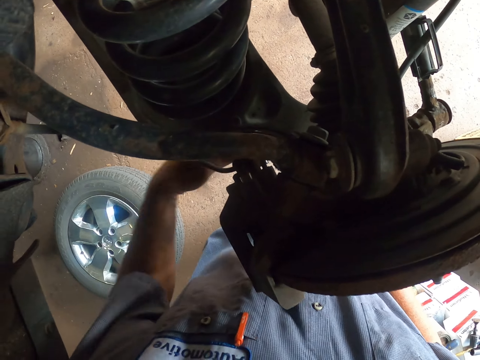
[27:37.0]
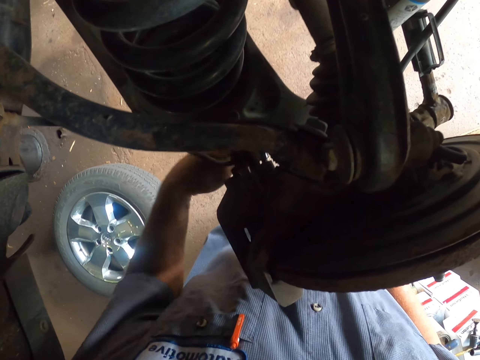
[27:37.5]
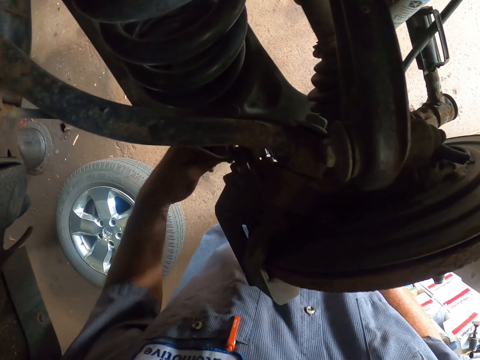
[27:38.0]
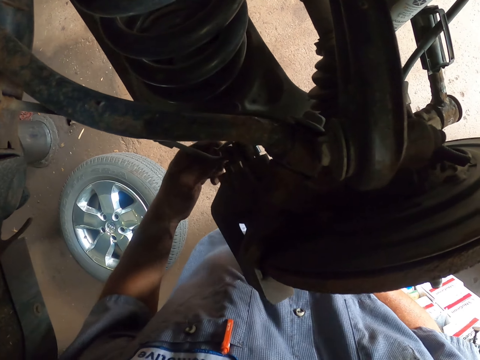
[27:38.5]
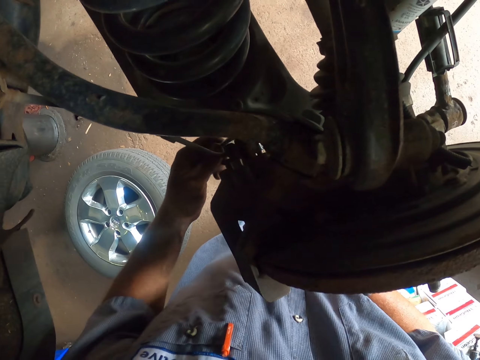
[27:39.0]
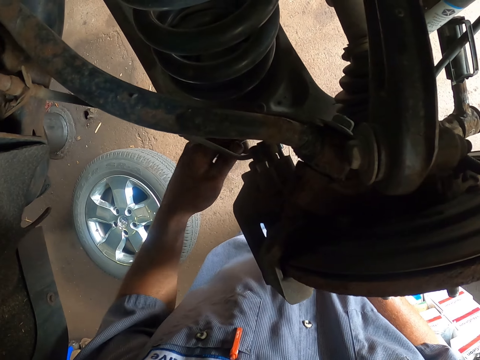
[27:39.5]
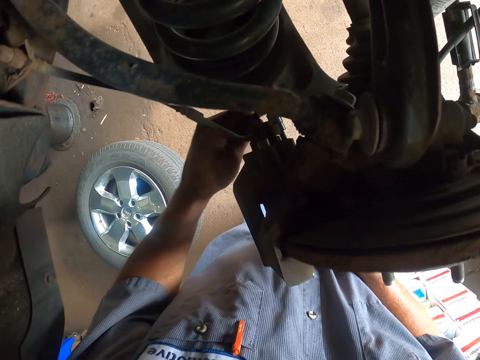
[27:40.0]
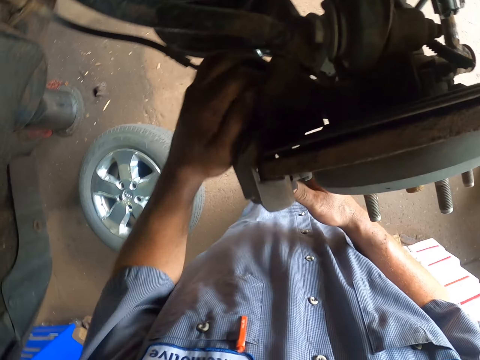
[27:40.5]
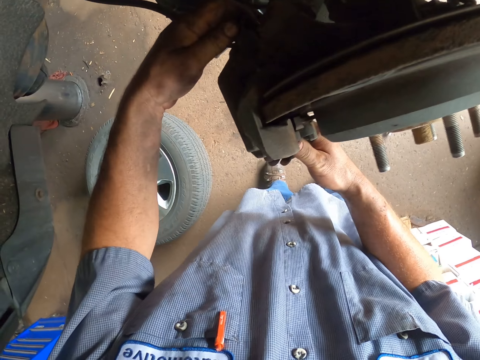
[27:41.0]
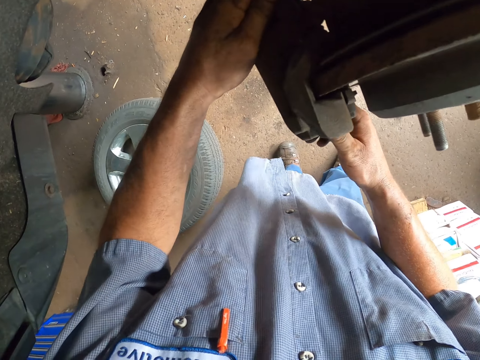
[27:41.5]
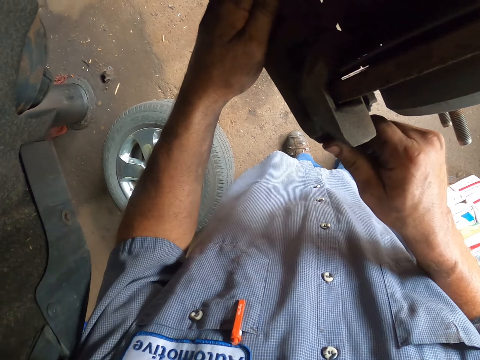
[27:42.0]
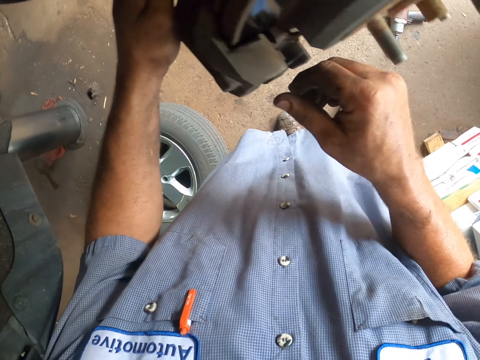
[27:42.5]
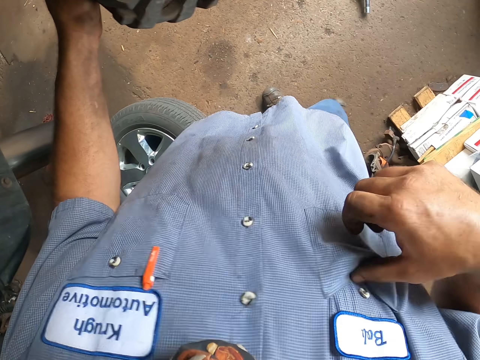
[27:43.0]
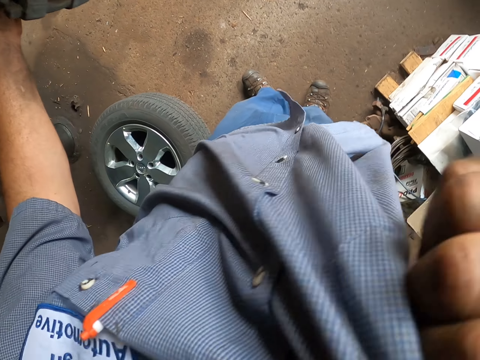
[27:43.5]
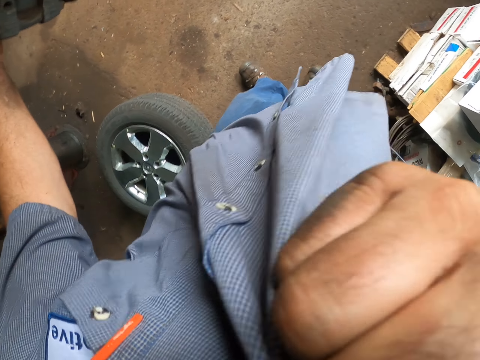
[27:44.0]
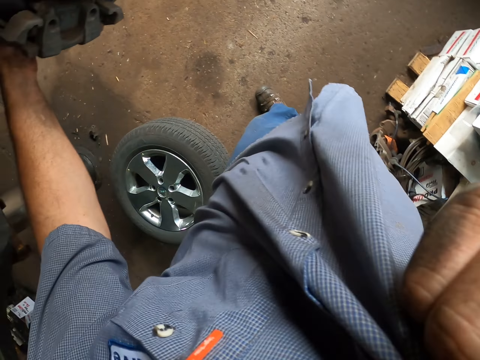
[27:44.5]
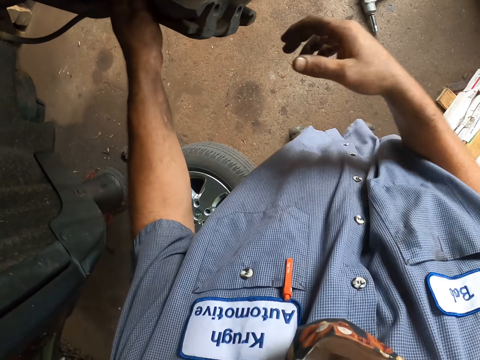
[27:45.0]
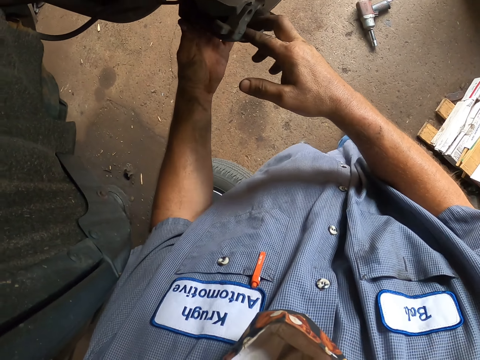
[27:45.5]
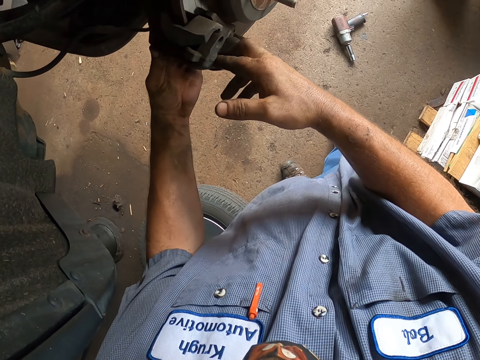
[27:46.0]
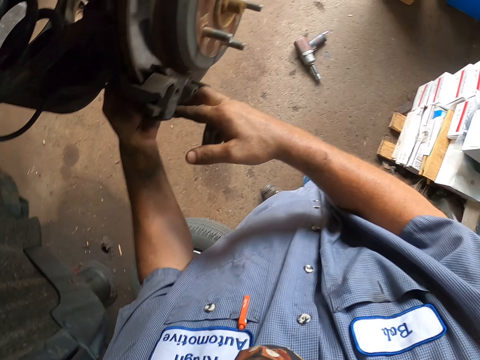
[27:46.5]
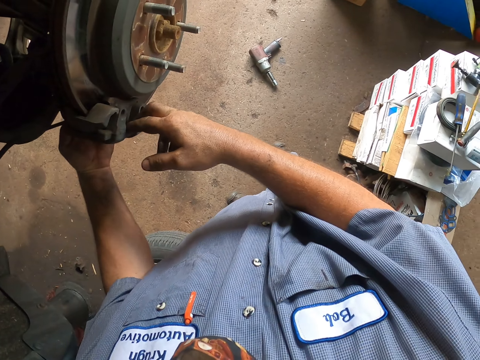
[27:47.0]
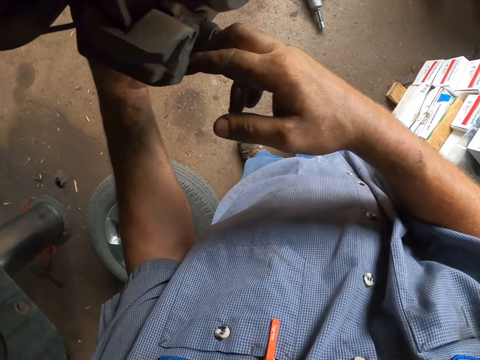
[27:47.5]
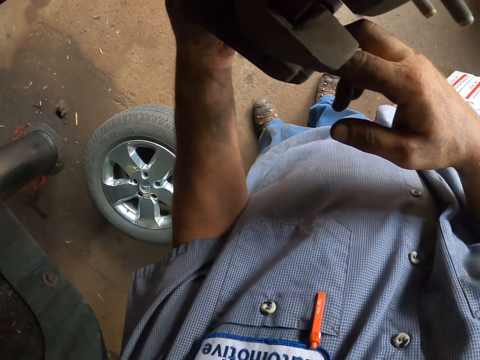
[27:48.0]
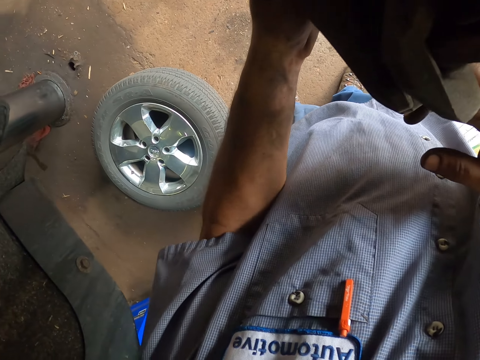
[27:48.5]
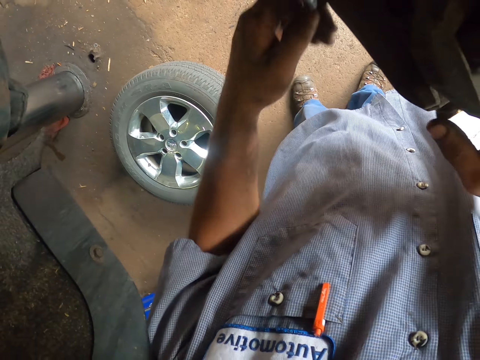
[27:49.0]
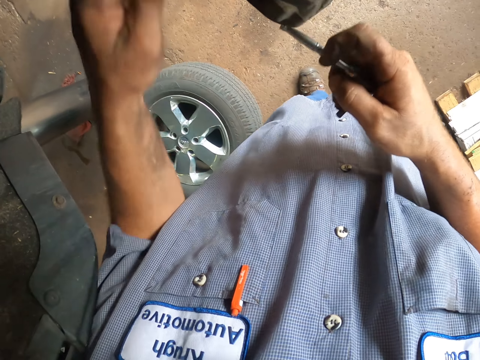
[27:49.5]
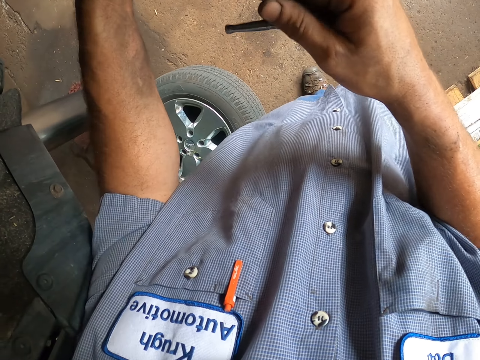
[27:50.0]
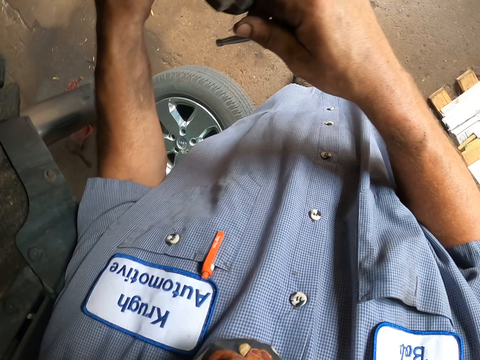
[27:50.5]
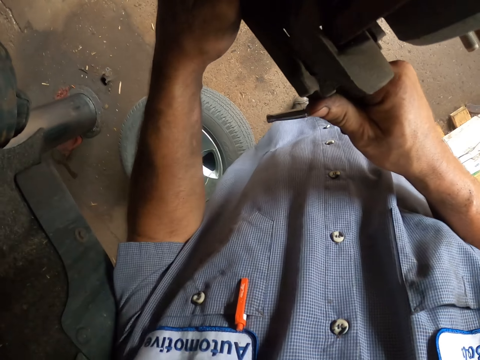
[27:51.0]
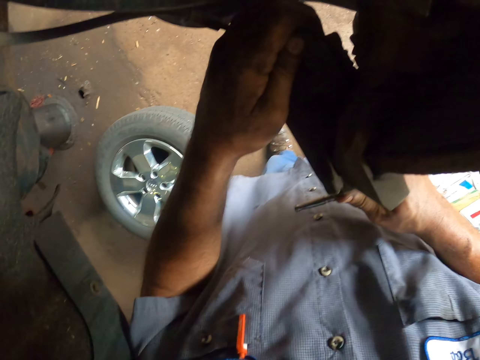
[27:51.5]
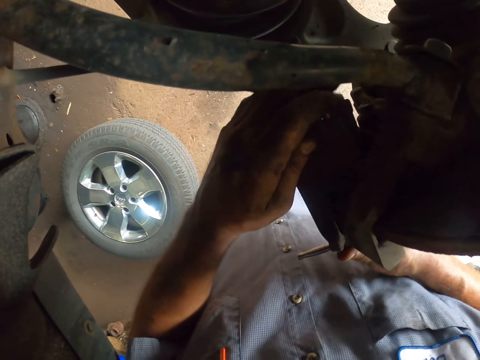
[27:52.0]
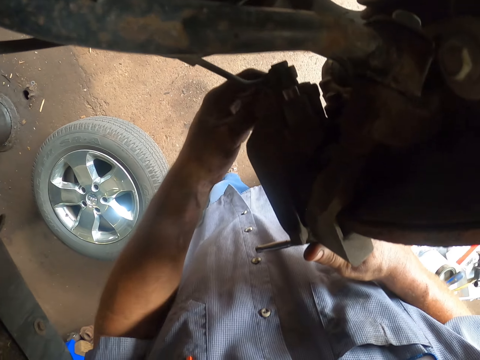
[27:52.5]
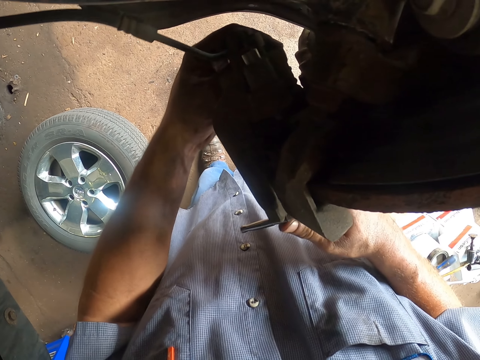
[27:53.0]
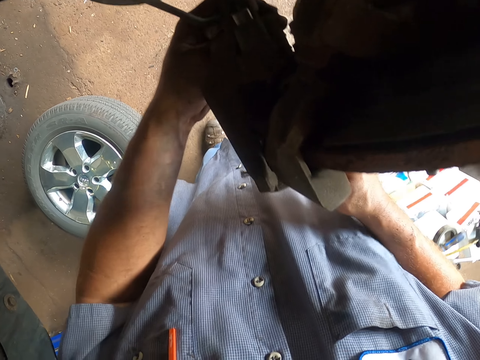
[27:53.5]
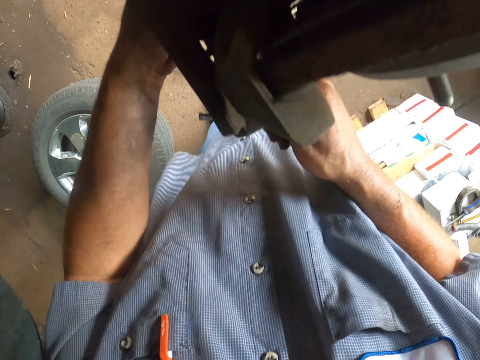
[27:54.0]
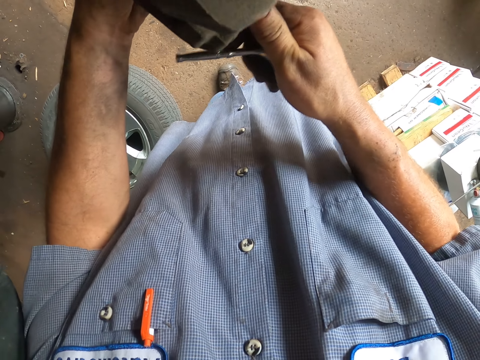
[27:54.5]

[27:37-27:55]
The camera wearer wipes his face using his shirt. He removes the spanner. He shakes the metal on the car wheel.

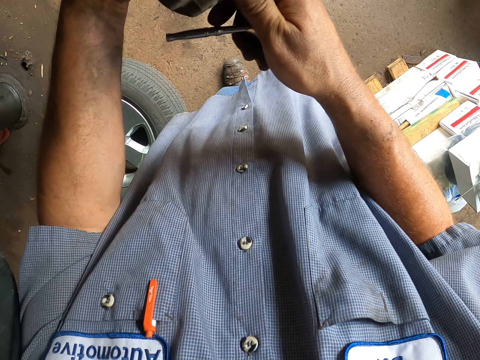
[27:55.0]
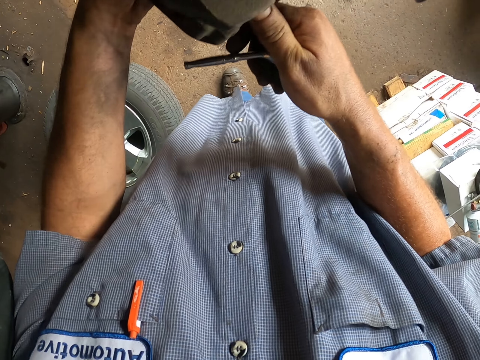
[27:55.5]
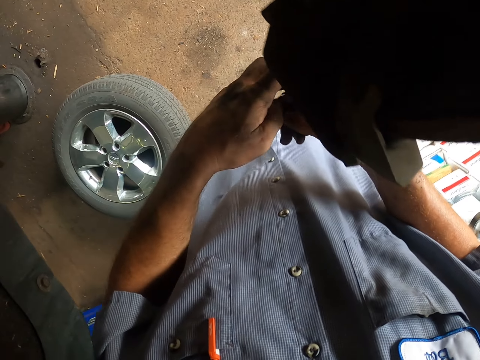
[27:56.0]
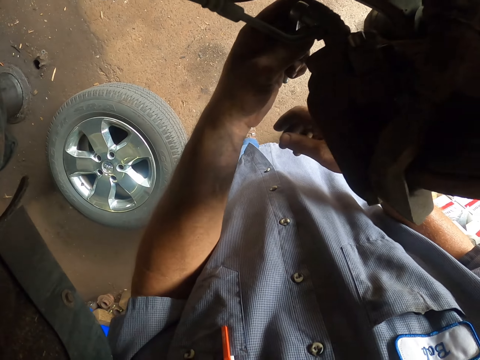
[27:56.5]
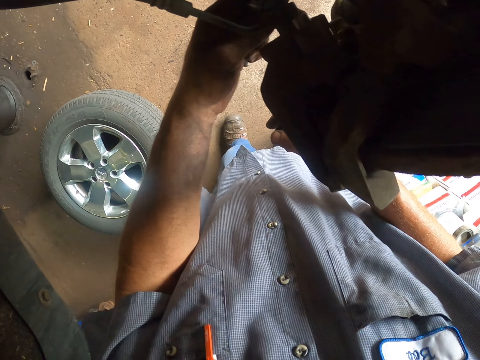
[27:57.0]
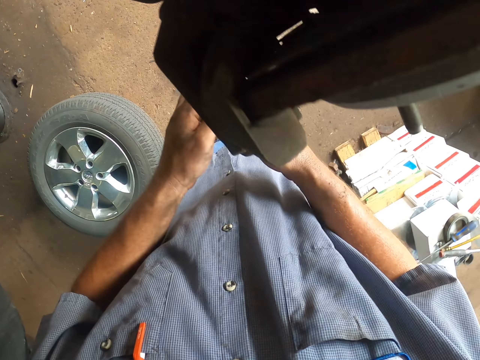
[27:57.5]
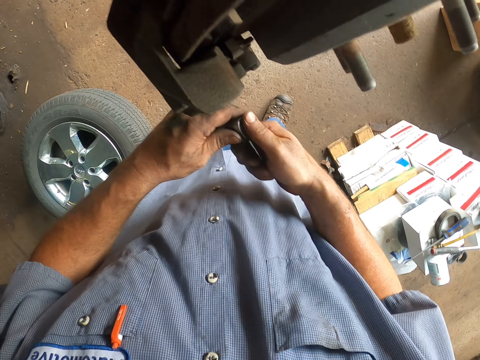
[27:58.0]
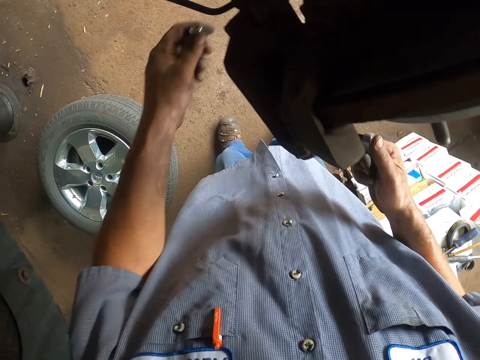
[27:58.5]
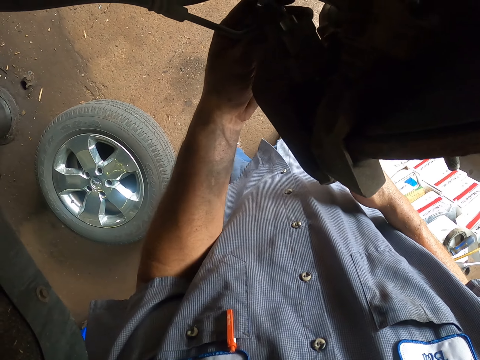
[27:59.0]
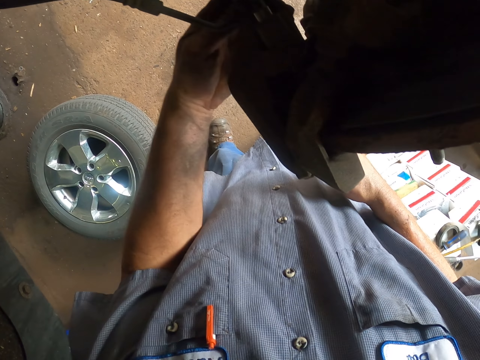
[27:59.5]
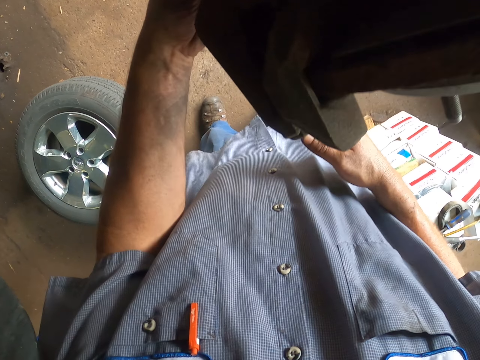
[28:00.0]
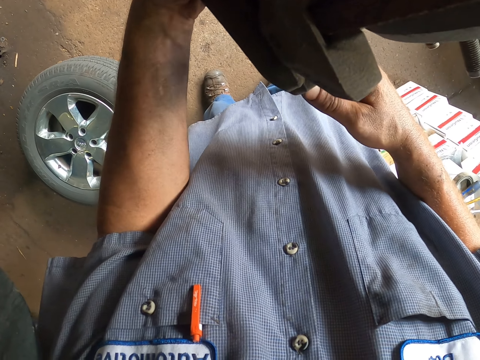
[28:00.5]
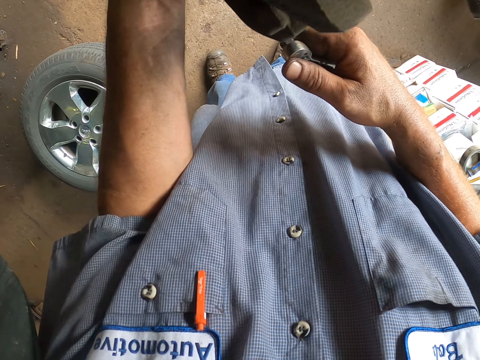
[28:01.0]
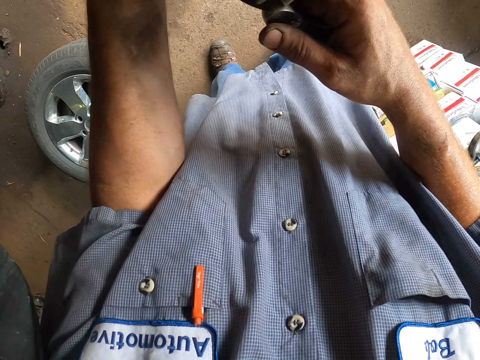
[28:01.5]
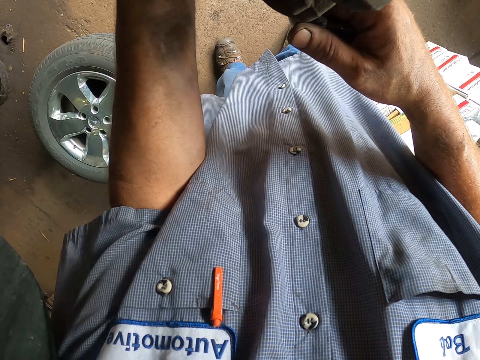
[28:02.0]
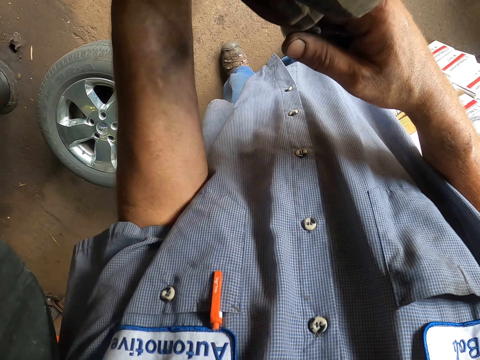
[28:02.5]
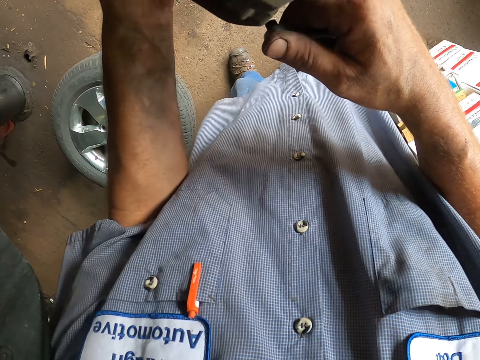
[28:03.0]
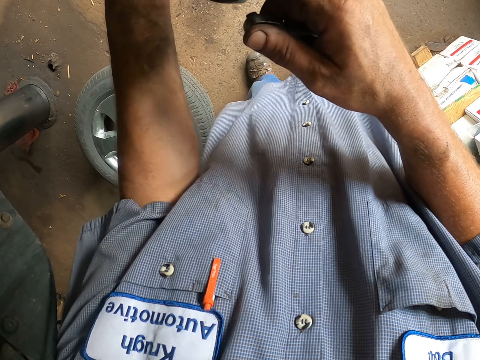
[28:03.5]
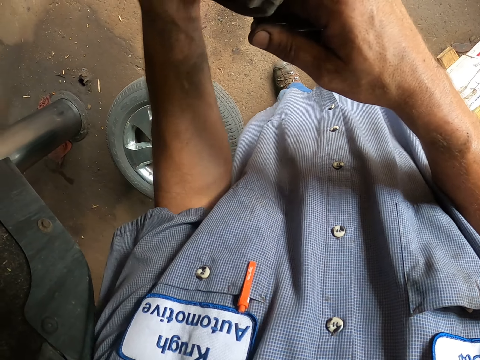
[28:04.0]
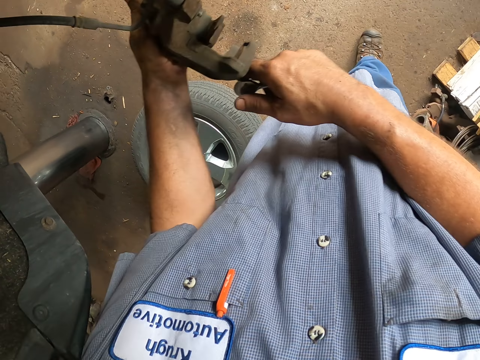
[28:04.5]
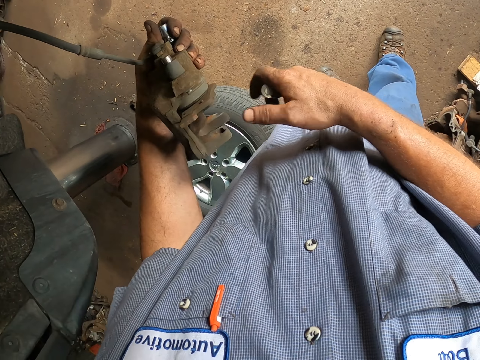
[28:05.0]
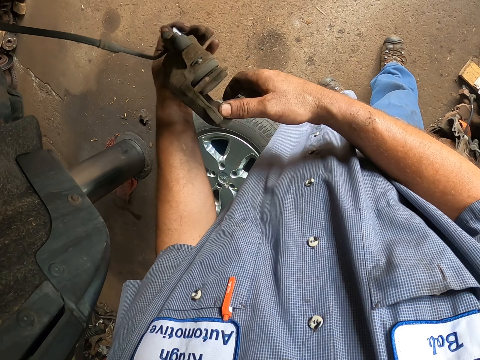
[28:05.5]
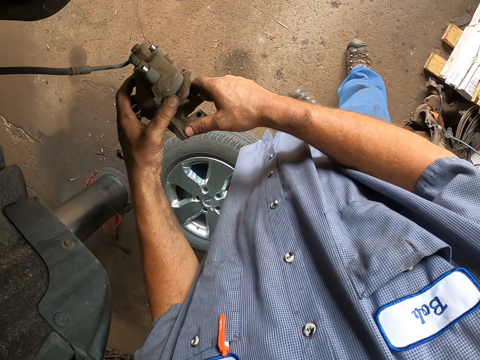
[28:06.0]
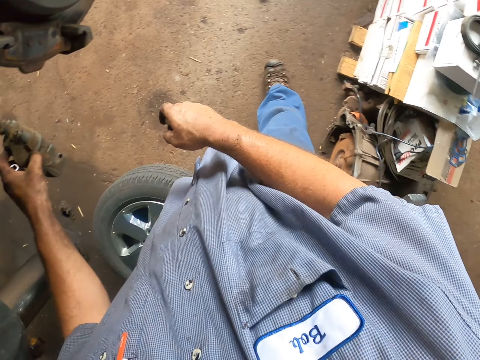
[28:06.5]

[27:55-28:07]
The camera wearer removes something from the car wheel.
